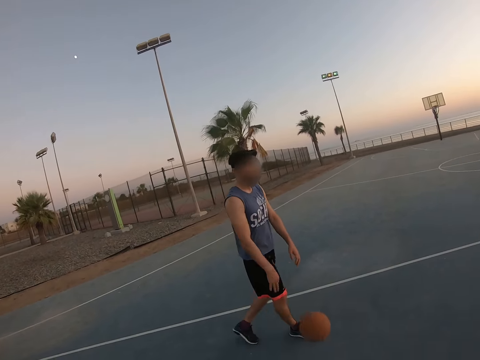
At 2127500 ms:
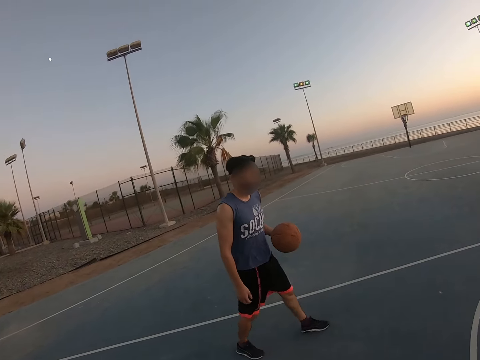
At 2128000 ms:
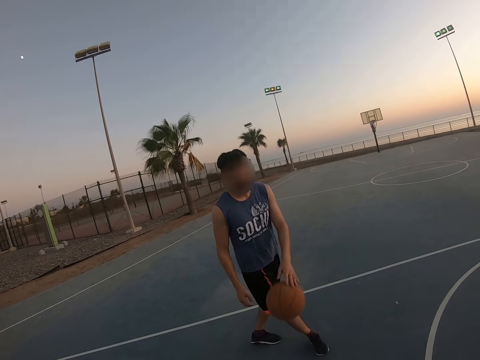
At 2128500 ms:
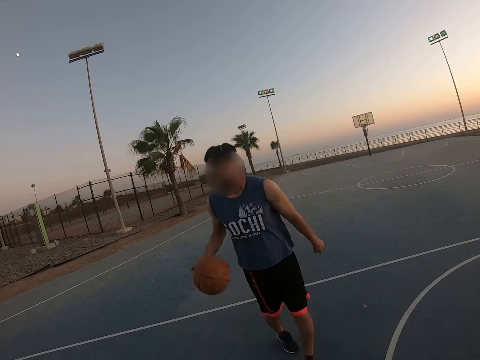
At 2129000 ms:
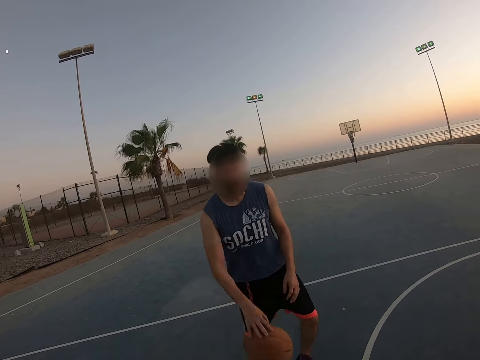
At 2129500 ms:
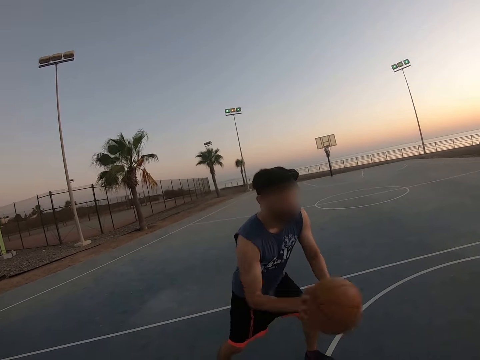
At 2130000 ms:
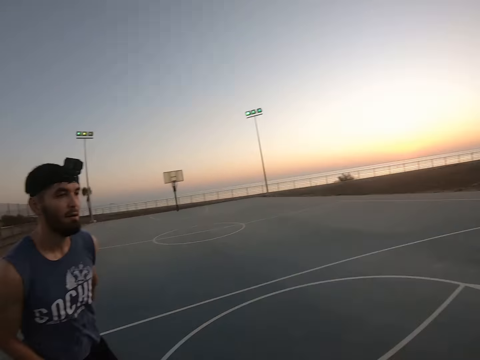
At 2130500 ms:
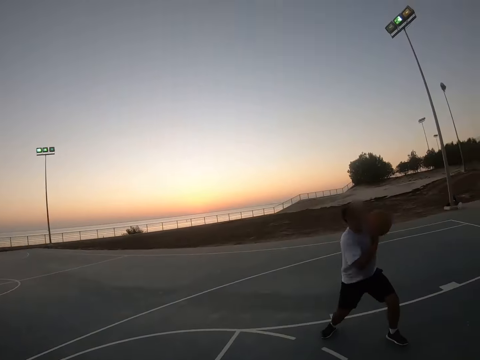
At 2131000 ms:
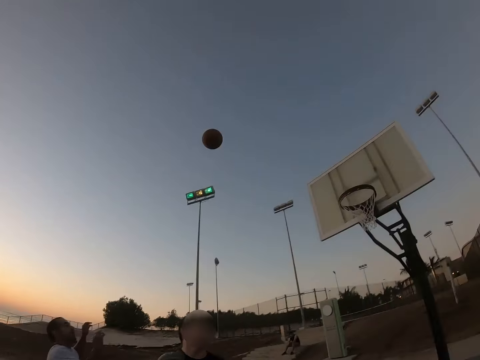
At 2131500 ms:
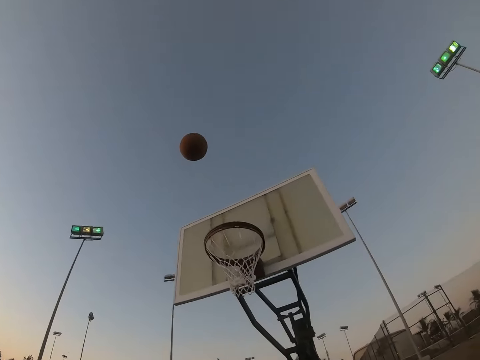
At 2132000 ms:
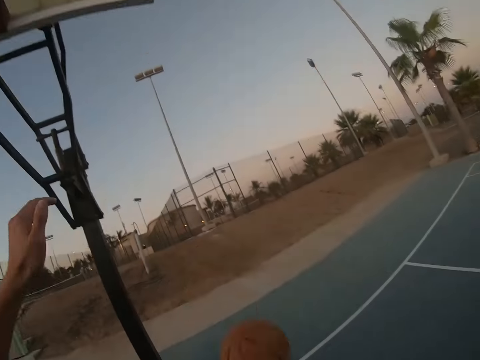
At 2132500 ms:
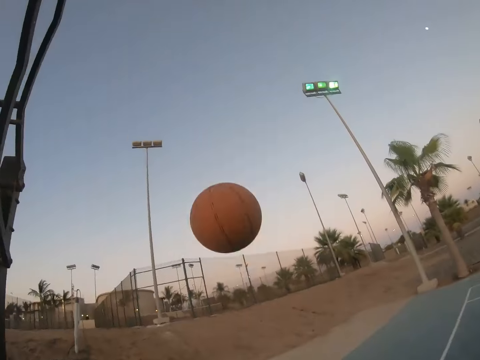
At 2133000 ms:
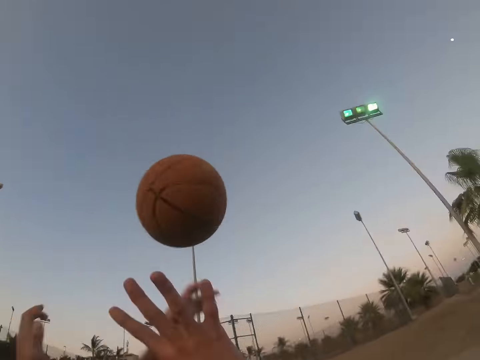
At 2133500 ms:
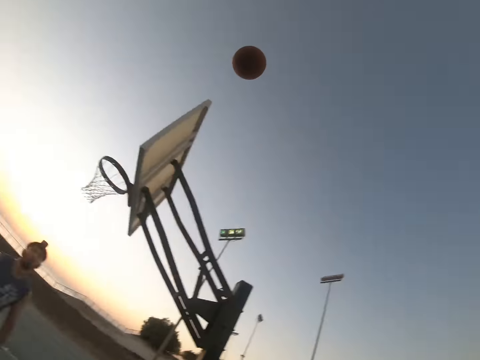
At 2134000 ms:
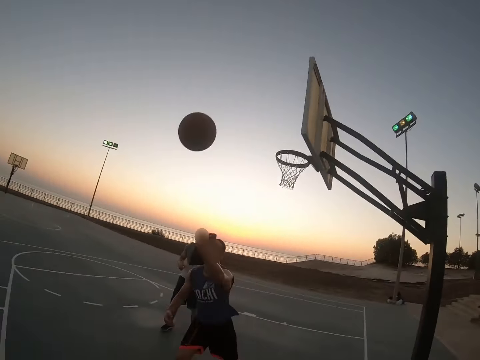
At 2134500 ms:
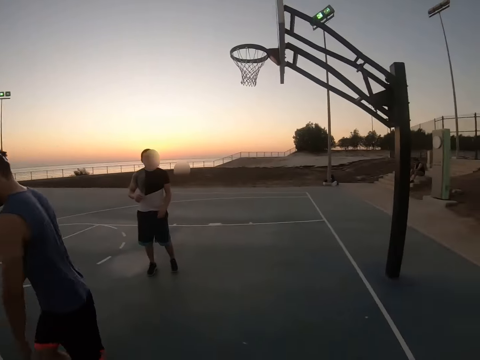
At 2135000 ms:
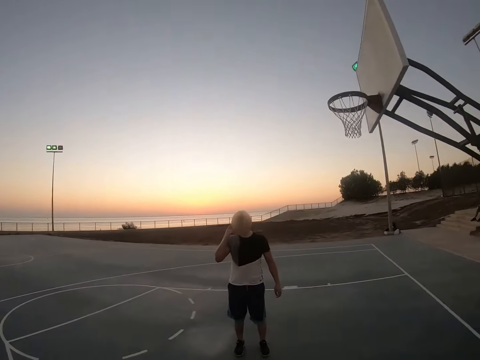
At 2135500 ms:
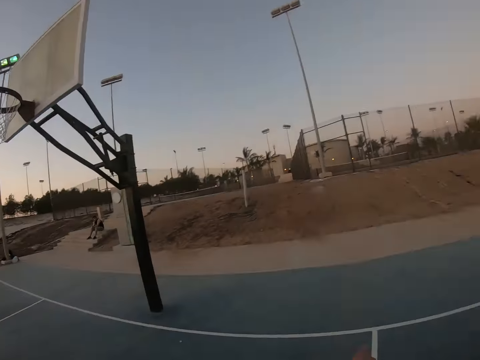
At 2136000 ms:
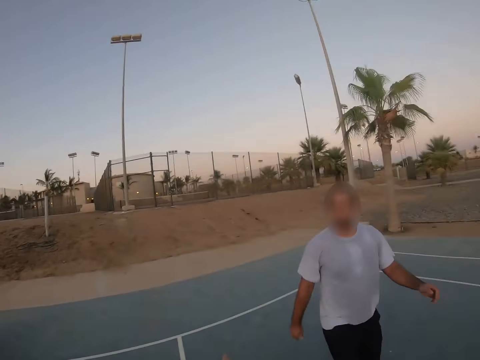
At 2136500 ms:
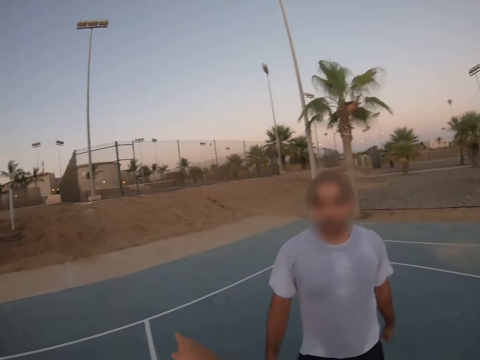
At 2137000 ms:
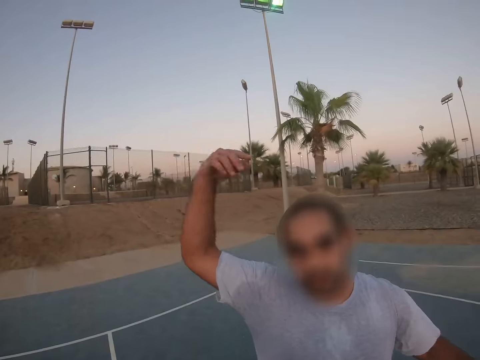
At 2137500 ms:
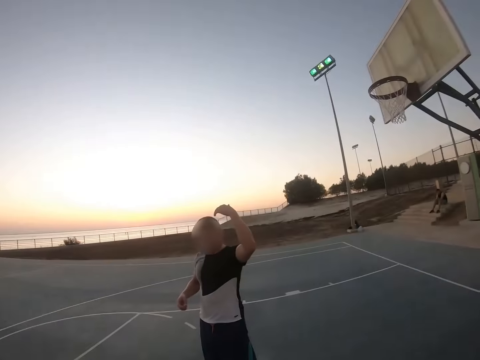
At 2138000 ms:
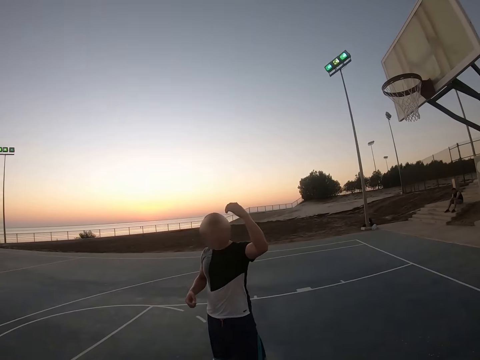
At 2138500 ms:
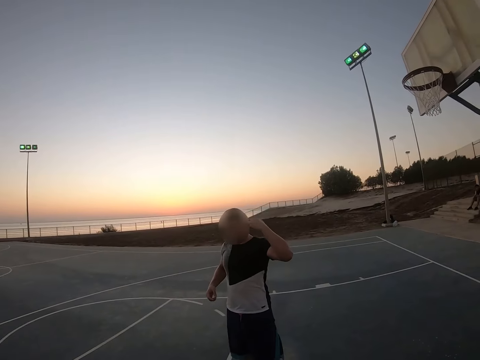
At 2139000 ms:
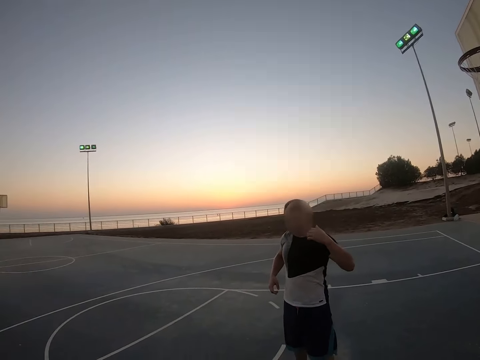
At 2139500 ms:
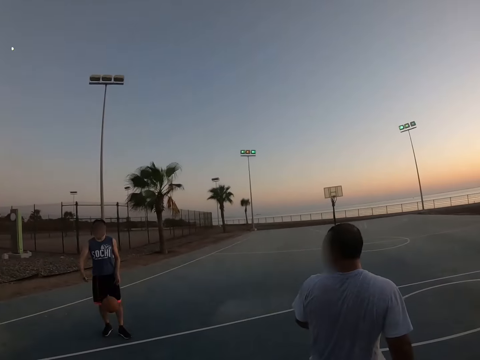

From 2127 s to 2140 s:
A man throws the ball. Another man throws the ball to the field goal. The first man catches the ball. The camera wearer looks around. The second man raises his hand. A third man raises his hand.

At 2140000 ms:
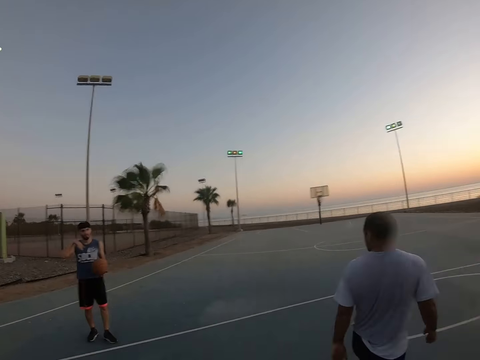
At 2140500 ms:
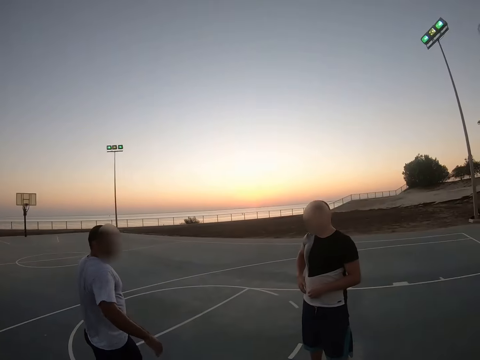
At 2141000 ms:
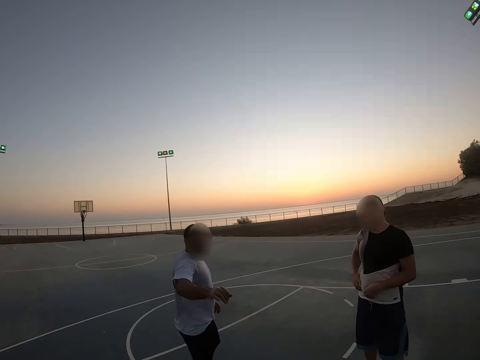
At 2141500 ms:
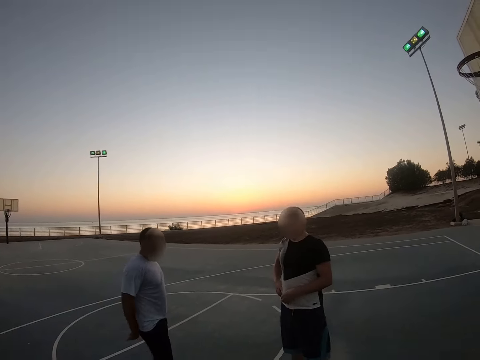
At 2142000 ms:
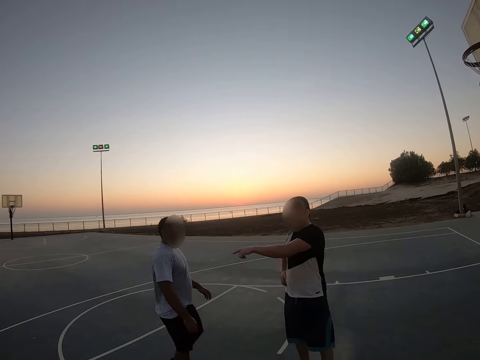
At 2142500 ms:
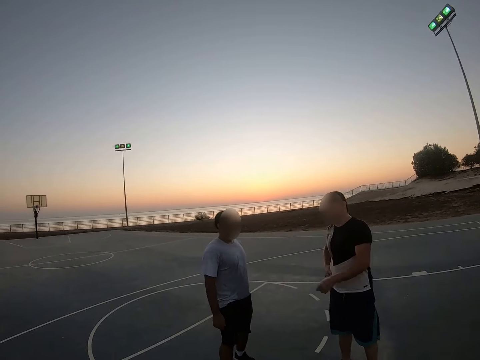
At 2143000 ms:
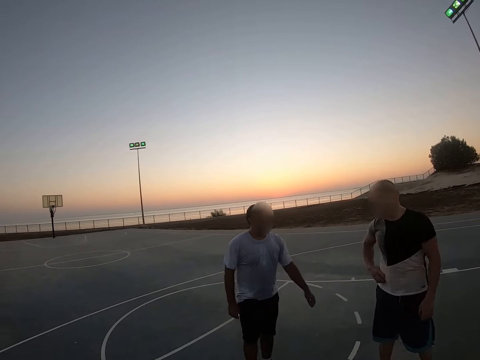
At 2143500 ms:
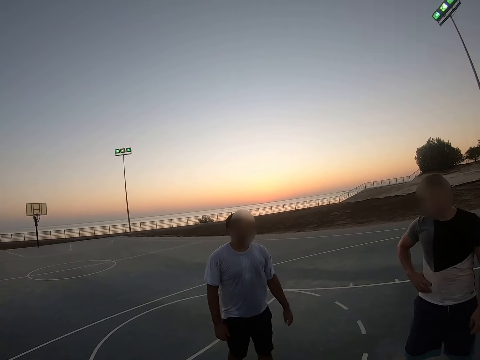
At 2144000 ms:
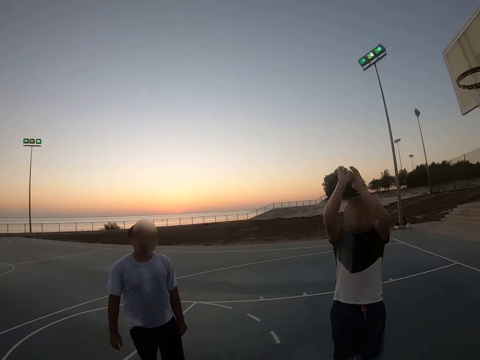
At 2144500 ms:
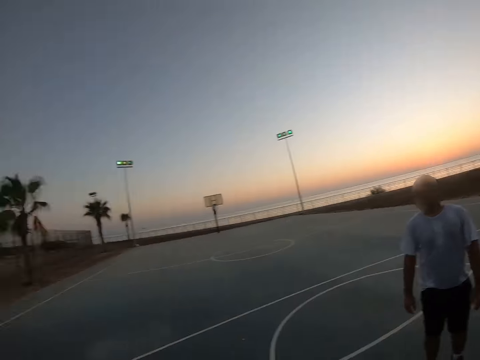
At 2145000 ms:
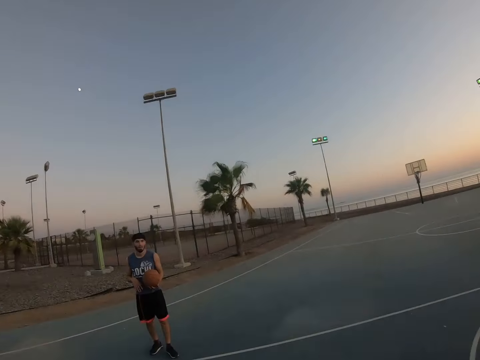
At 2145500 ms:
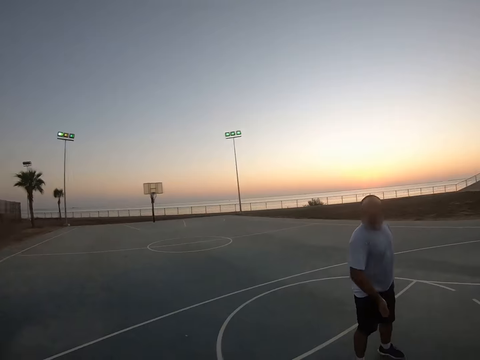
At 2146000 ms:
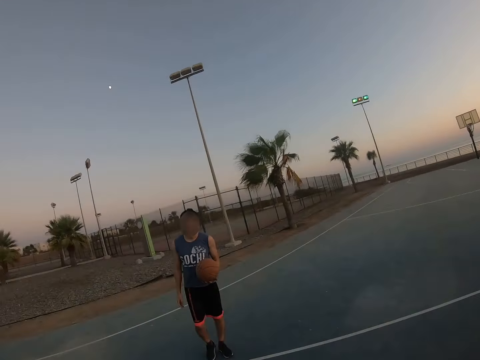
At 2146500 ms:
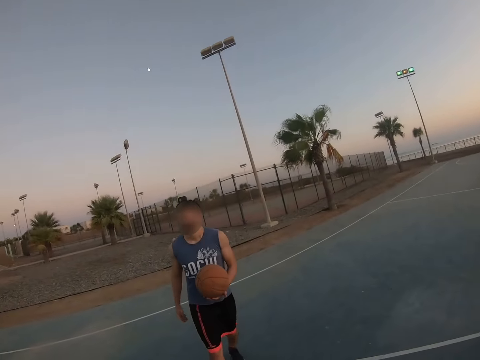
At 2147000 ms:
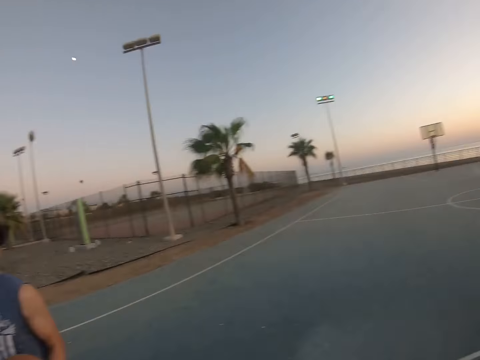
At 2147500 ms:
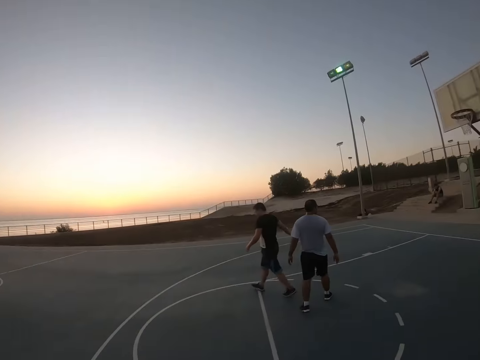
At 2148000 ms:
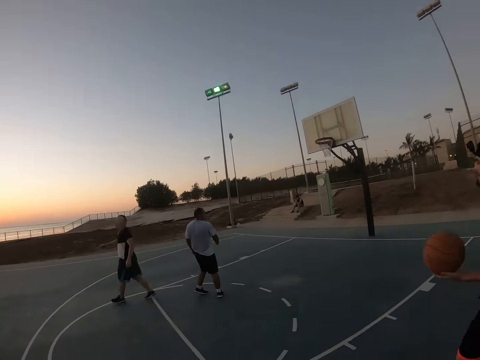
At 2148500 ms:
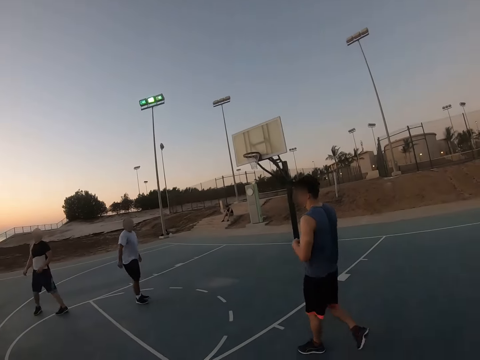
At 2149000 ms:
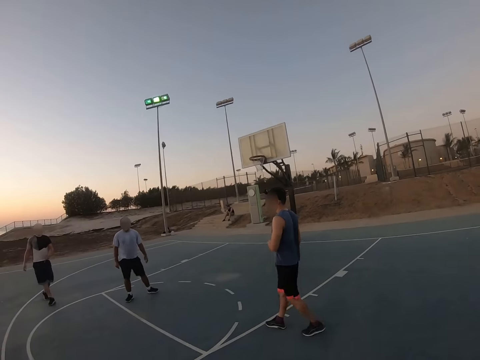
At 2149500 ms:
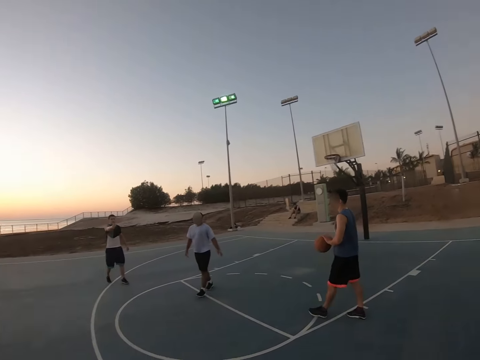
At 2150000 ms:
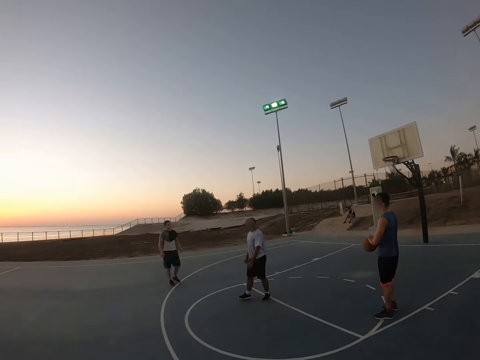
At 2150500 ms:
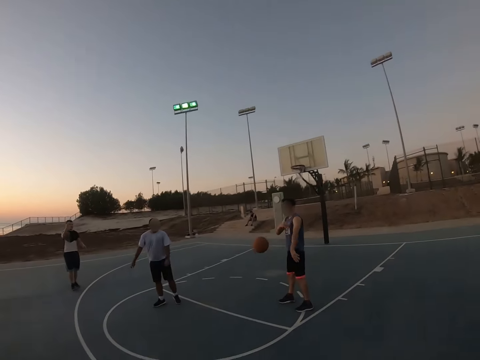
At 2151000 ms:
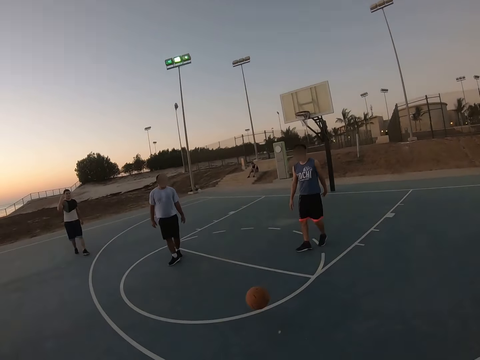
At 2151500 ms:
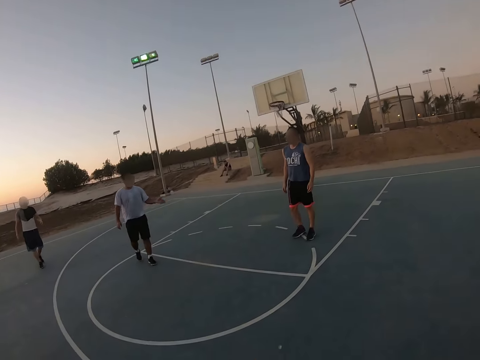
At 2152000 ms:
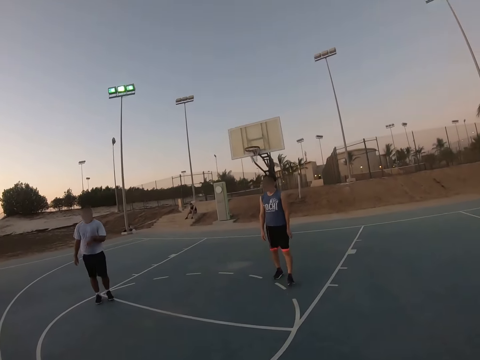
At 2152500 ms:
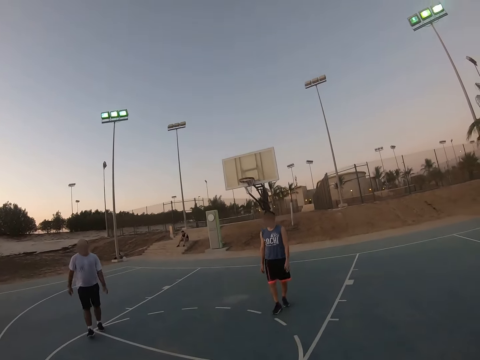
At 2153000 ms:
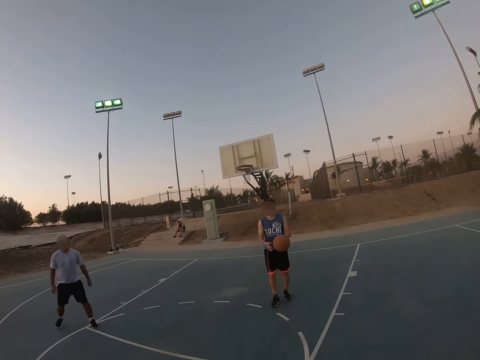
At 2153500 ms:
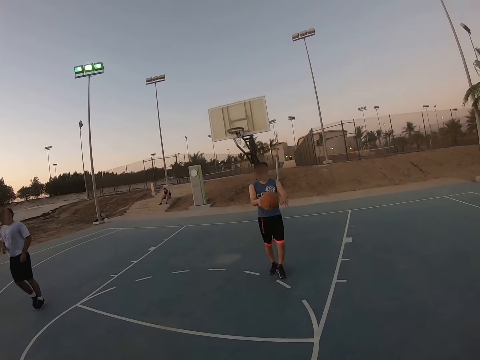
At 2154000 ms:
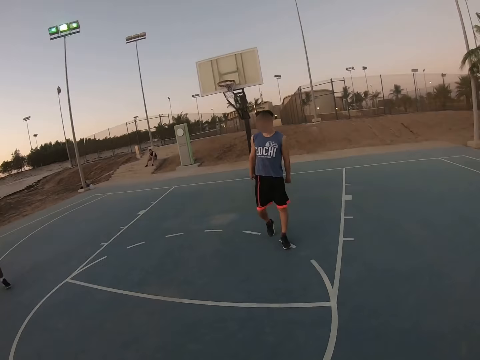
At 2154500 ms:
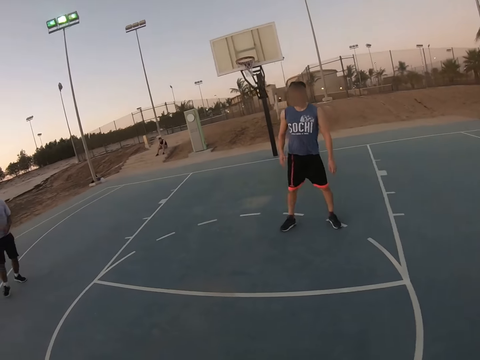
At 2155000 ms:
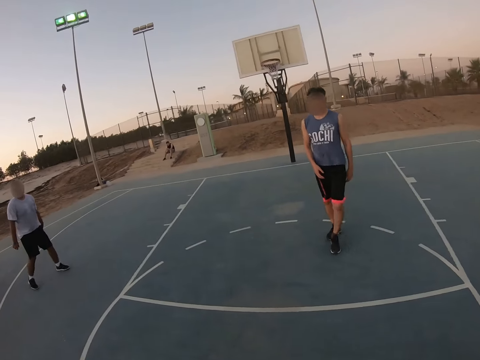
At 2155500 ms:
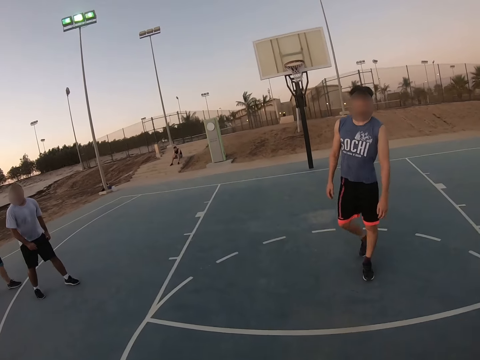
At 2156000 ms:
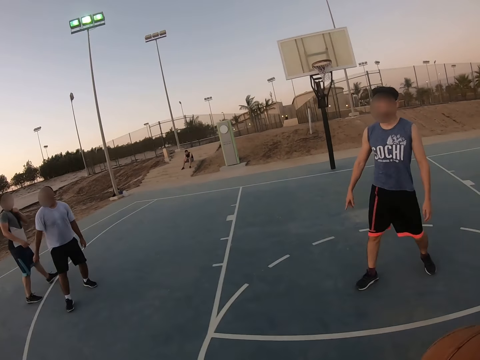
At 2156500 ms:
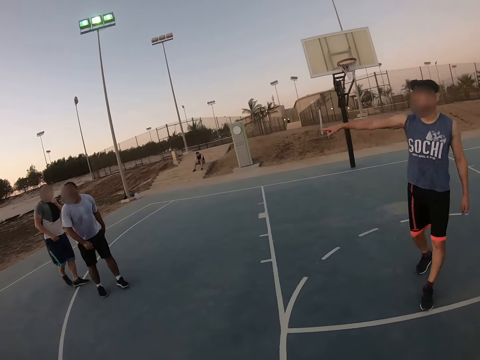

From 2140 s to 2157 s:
A man plays basketball. Another man plays basketball. A third man plays basketball. The camera wearer plays basketball. One man points at the camera wearer. Another man points at the first man, and raises his hands. The camera wearer rotates the camera. A further man walks with the ball and throws the ball to the camera wearer. They catch the ball and throw the ball to the man. The man throws the ball to the camera wearer.
